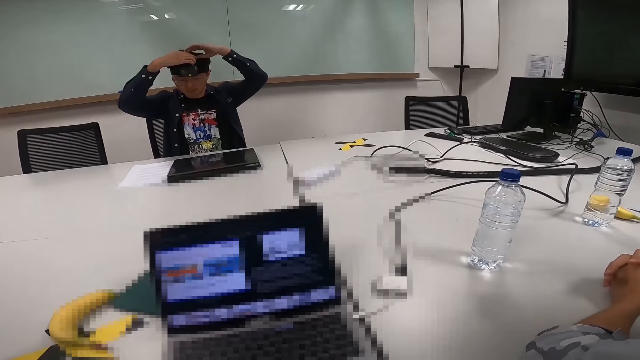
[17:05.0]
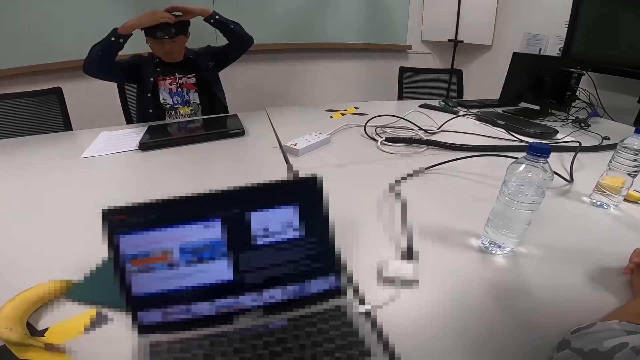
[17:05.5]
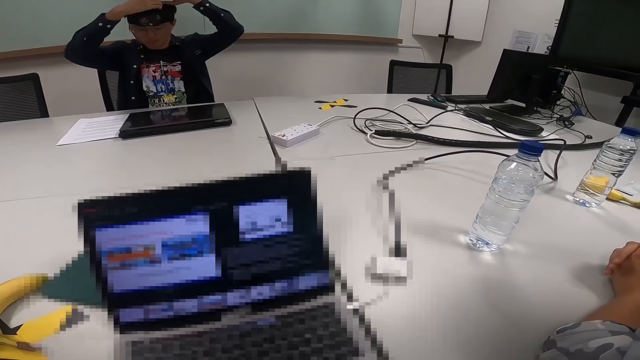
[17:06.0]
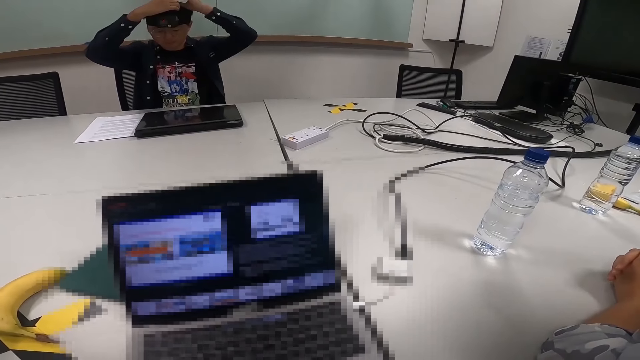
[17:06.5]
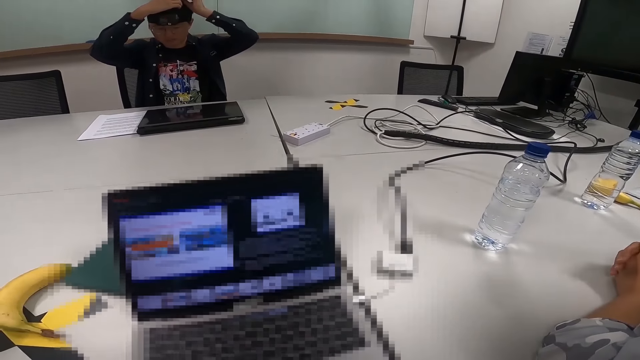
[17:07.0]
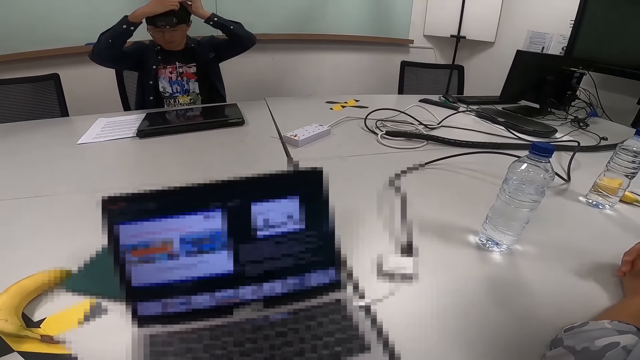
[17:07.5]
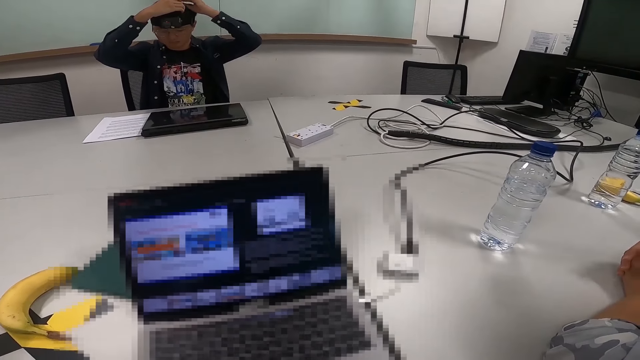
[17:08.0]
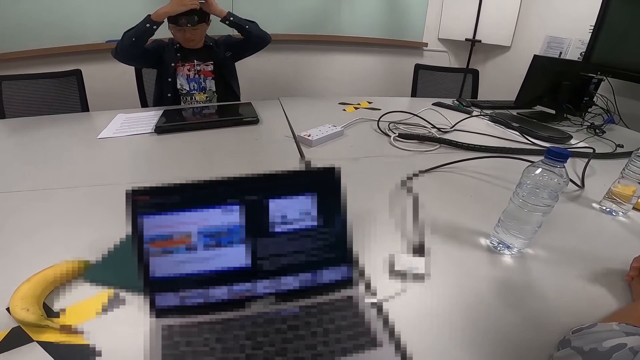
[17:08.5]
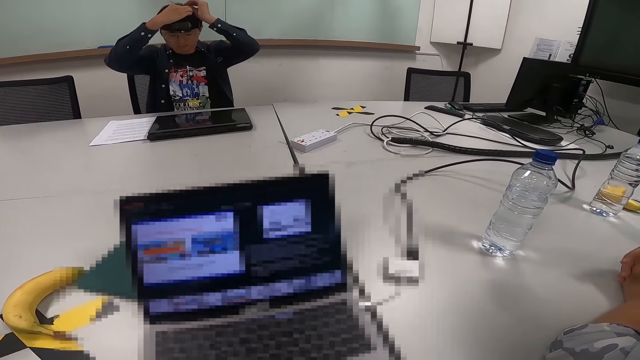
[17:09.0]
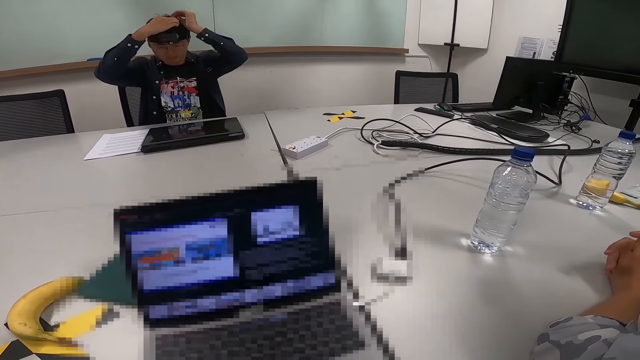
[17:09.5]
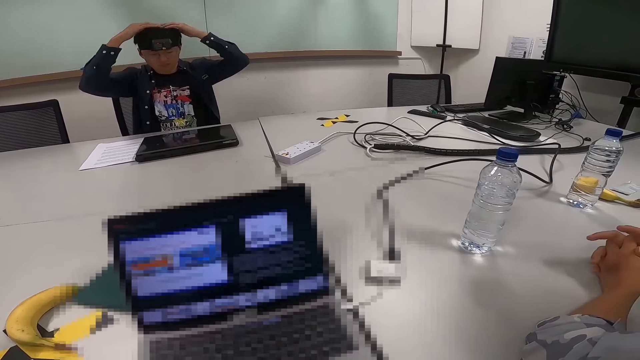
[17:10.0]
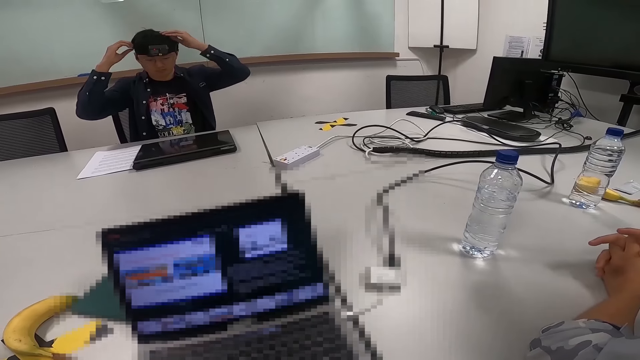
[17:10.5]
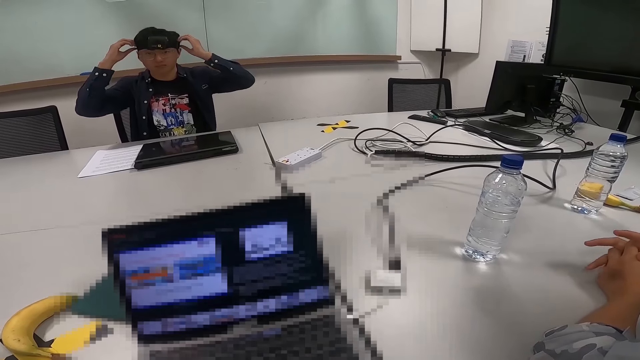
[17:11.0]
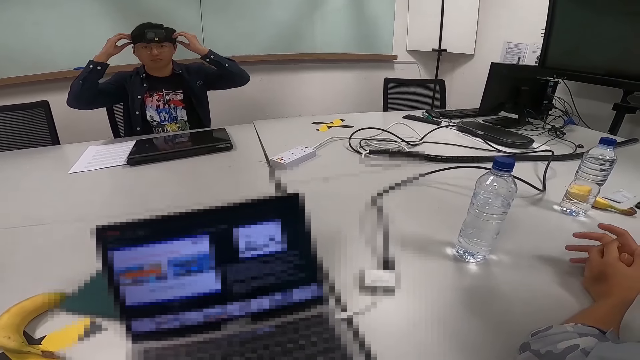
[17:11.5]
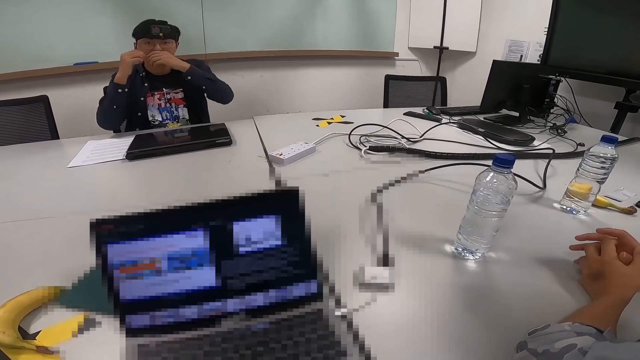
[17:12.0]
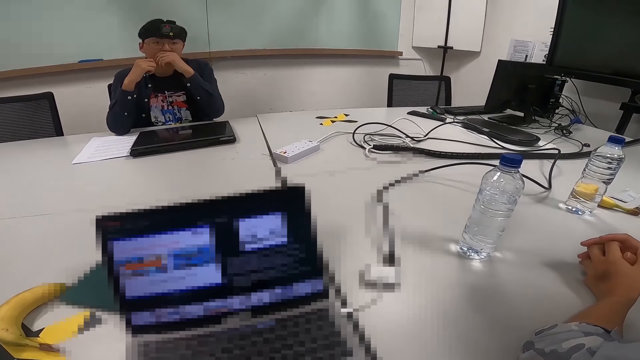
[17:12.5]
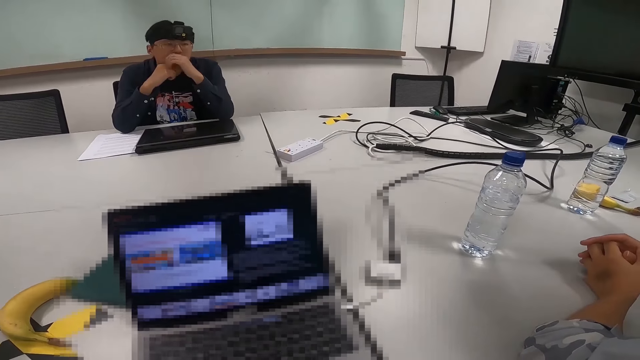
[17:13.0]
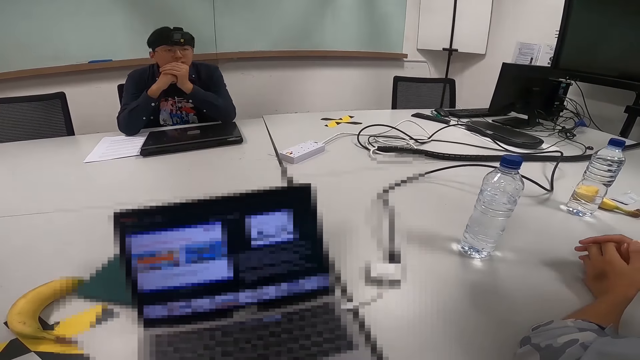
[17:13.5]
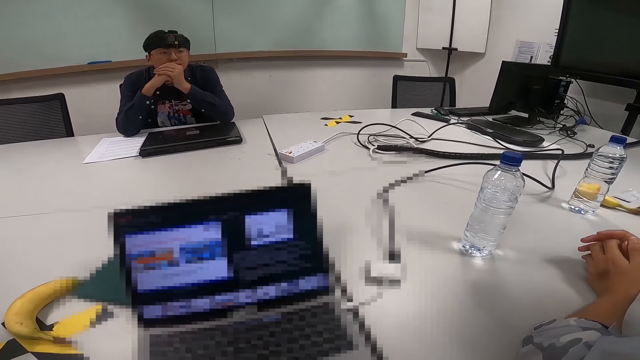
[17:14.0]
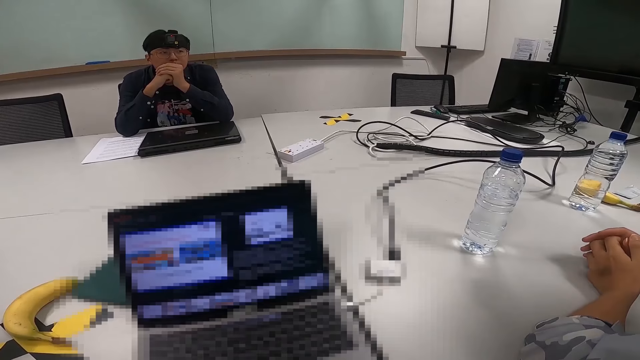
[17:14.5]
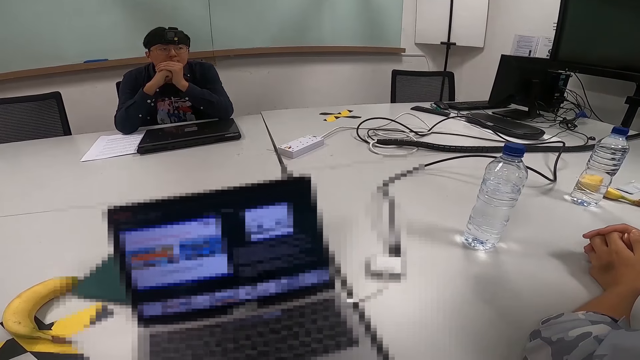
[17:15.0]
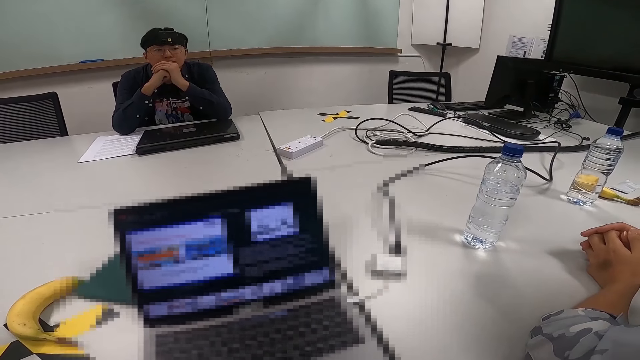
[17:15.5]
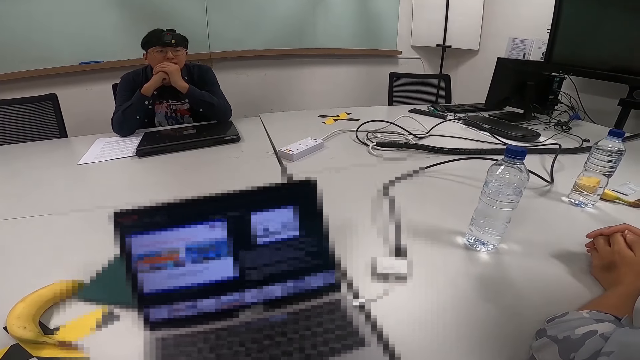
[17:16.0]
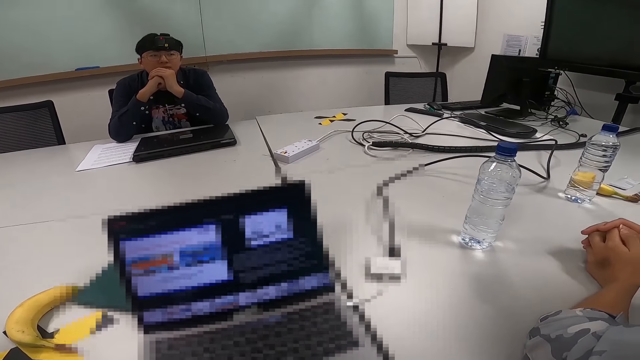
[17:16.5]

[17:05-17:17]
The person removes the hands from the head camera.

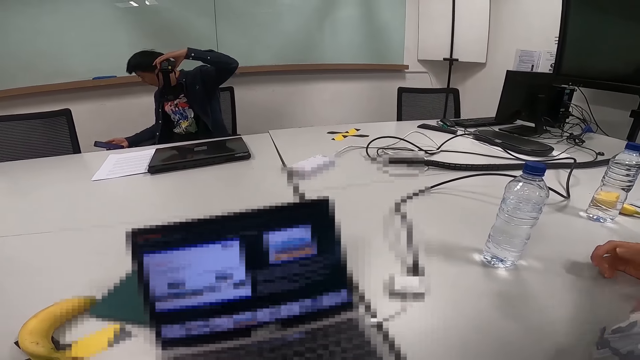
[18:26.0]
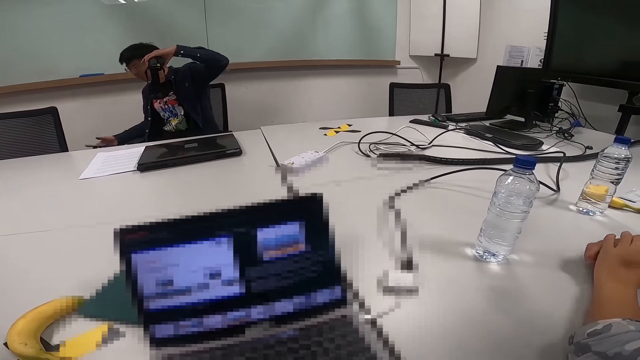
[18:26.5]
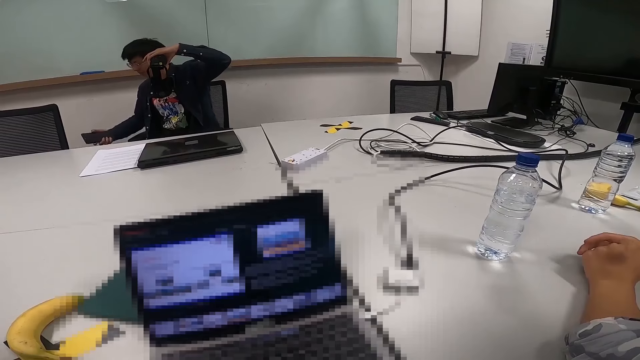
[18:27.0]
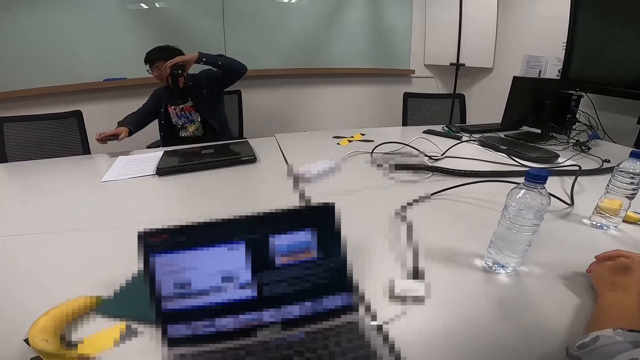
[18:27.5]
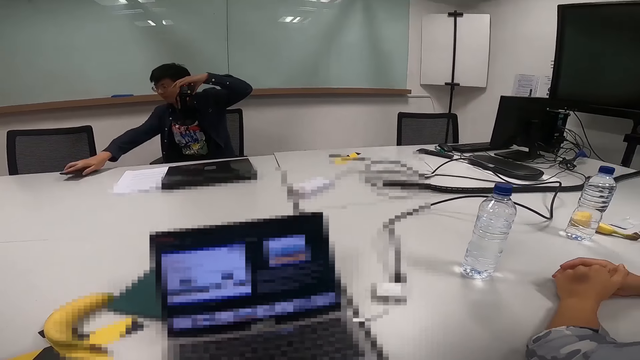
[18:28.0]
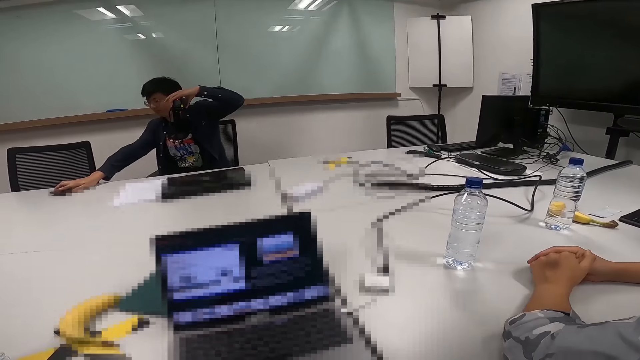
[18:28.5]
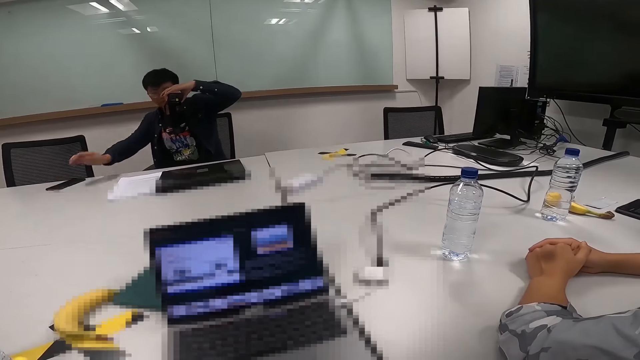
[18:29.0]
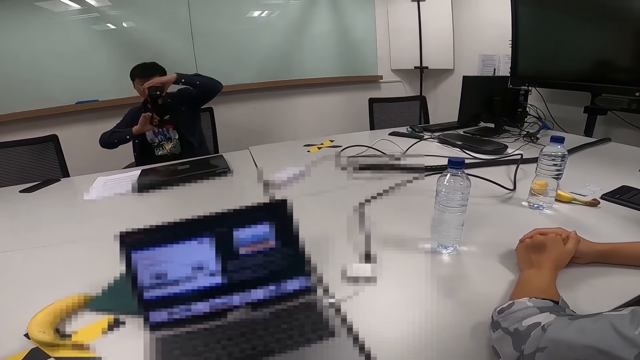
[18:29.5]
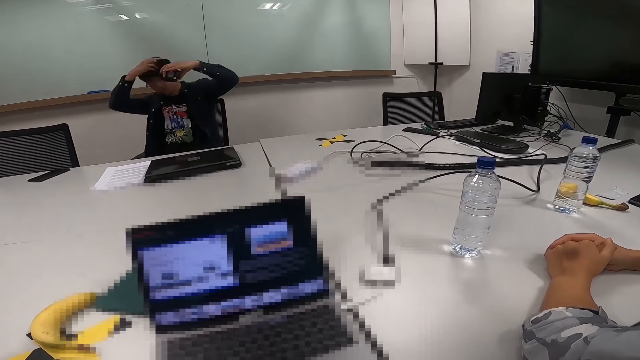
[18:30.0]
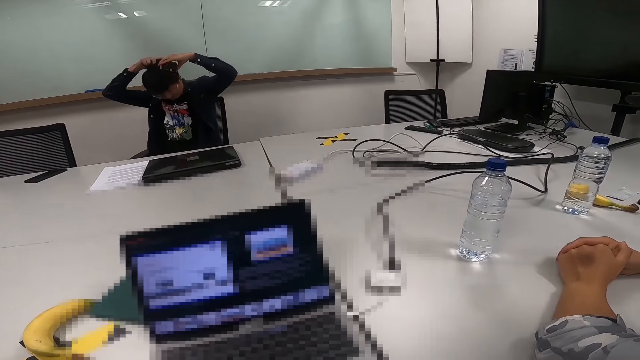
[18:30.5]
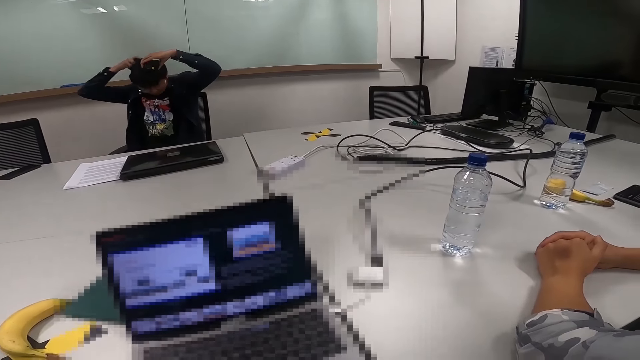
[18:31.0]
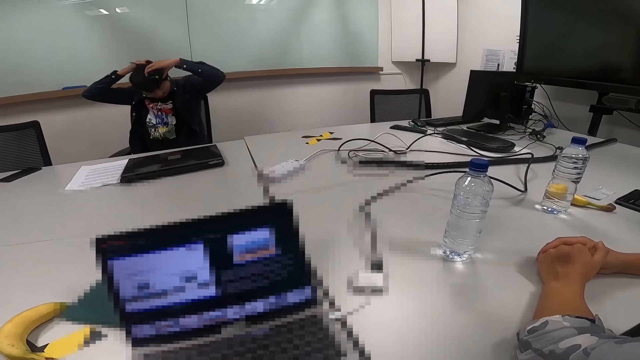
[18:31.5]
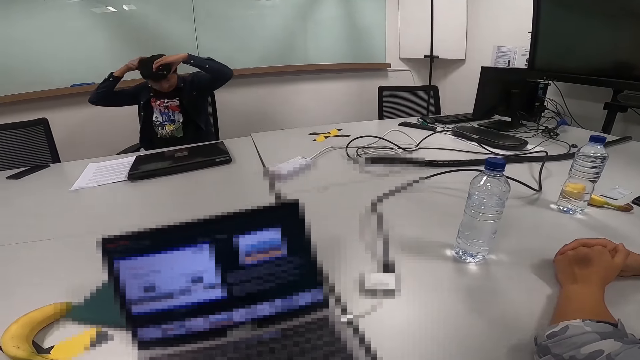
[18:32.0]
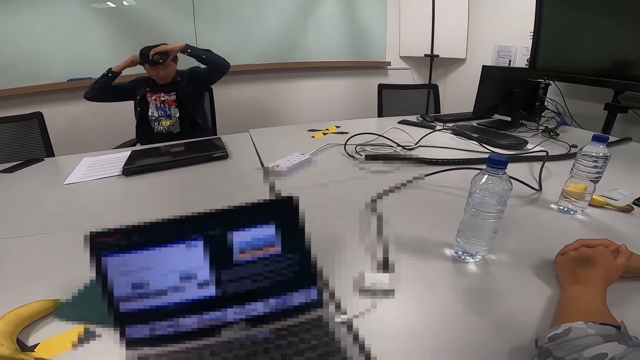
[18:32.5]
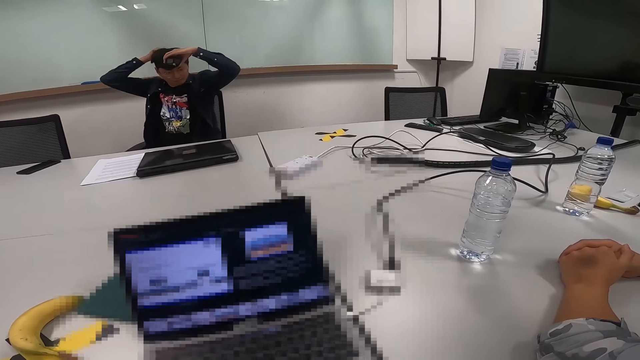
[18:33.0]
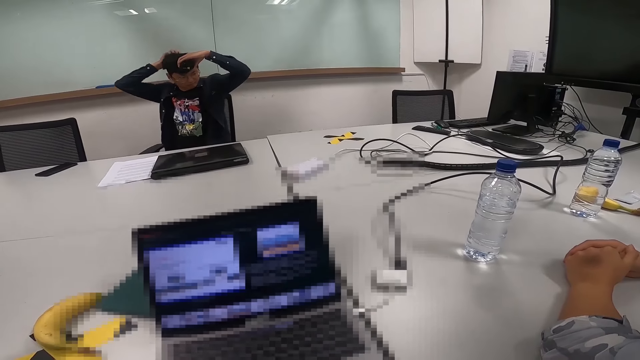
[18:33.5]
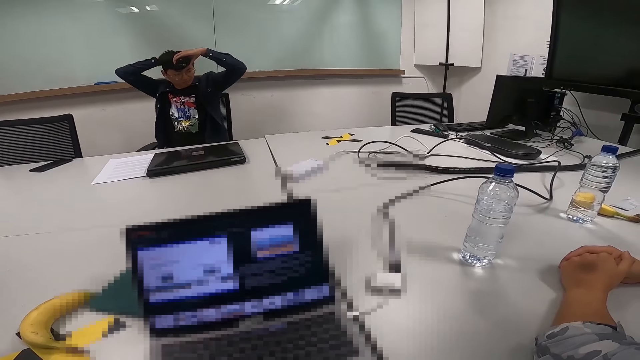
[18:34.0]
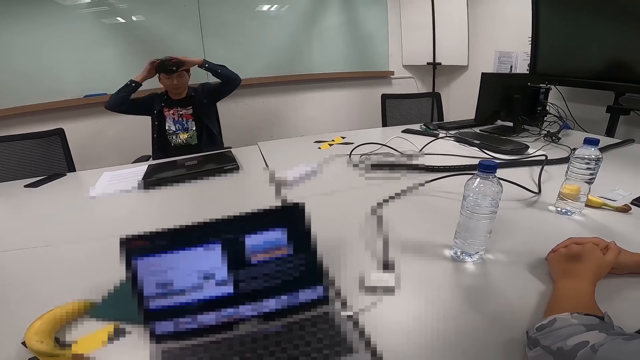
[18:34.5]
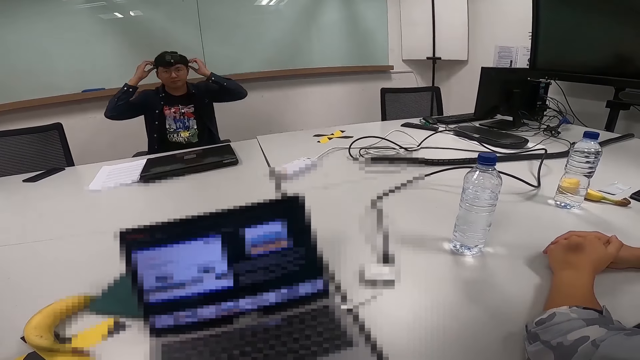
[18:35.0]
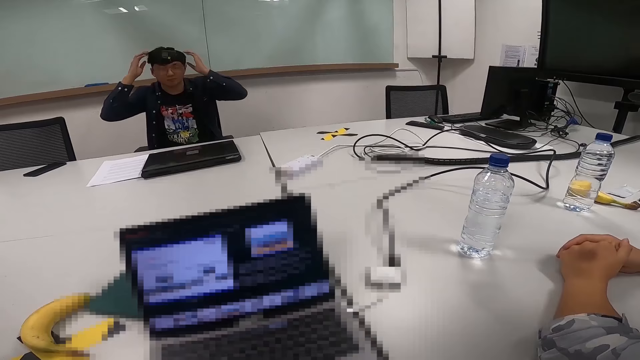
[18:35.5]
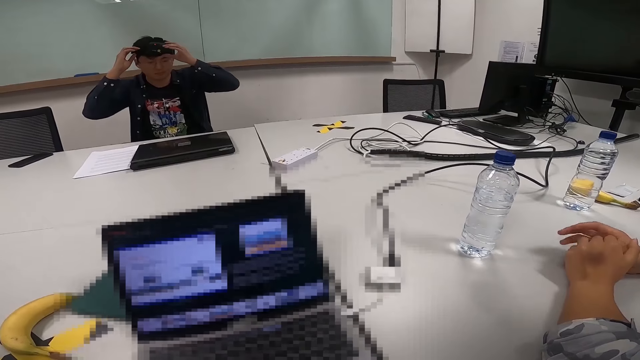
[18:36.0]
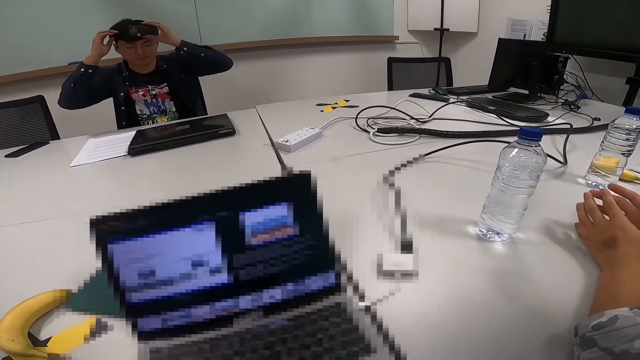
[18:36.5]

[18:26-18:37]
A man puts the phone on the table. The man puts on the camera.
